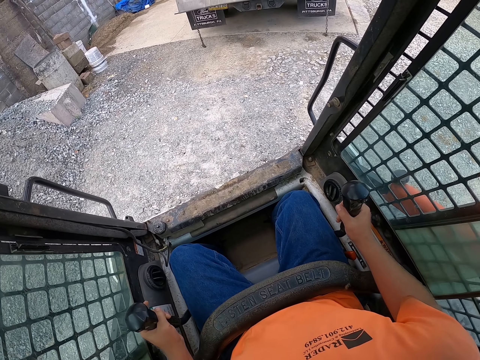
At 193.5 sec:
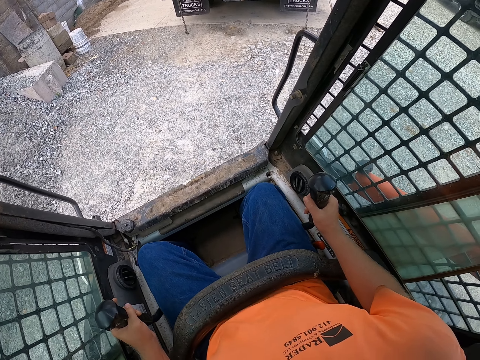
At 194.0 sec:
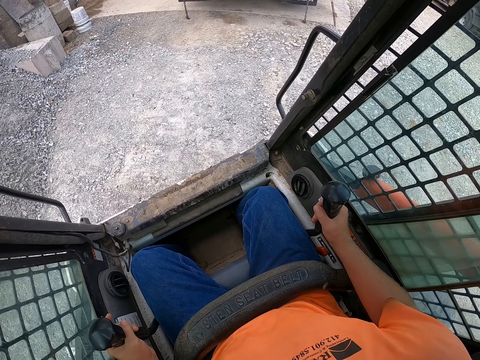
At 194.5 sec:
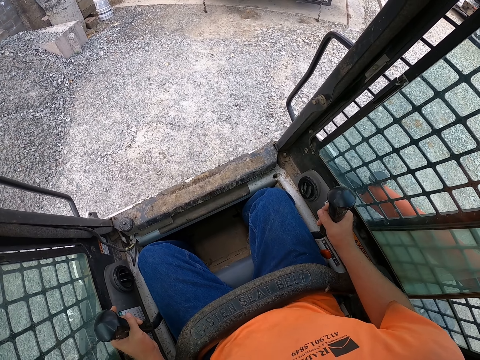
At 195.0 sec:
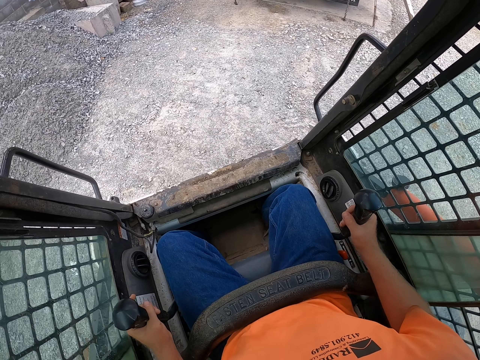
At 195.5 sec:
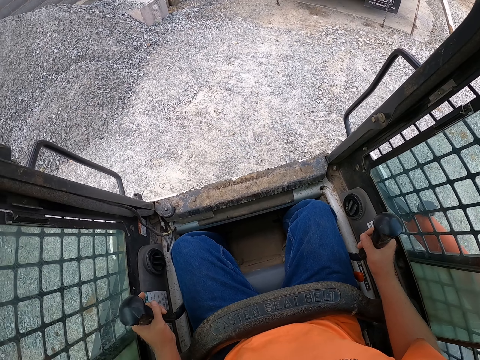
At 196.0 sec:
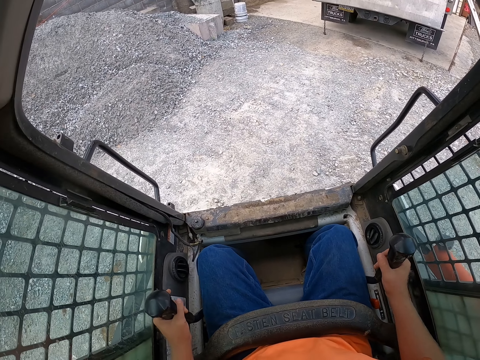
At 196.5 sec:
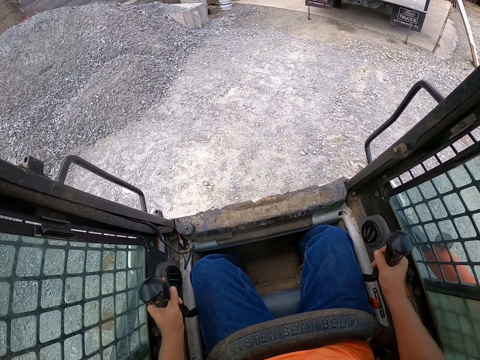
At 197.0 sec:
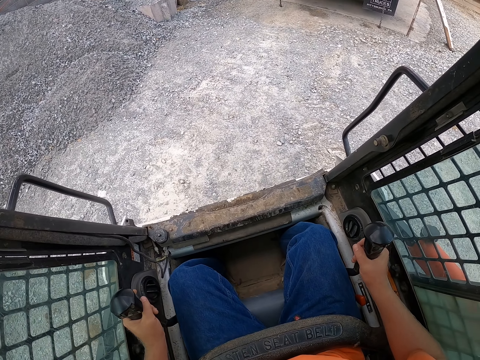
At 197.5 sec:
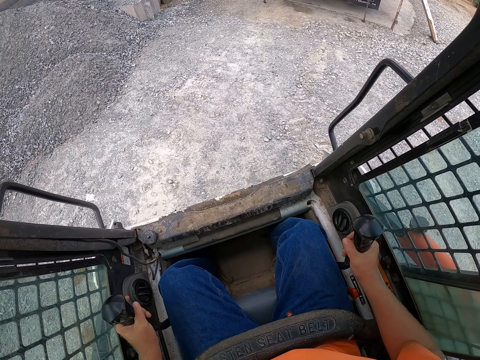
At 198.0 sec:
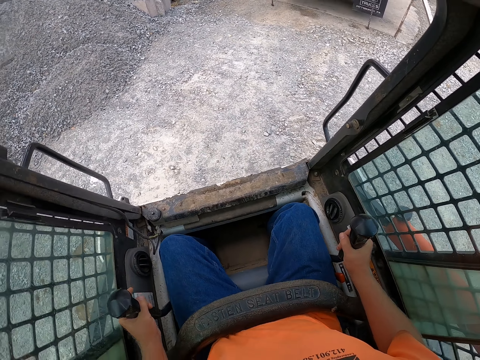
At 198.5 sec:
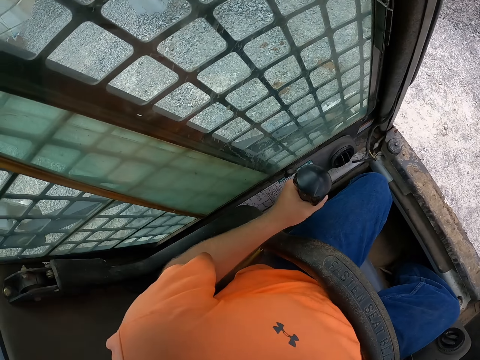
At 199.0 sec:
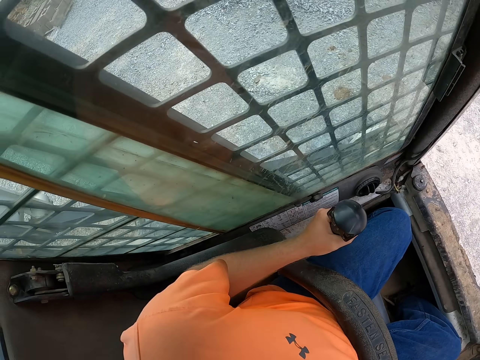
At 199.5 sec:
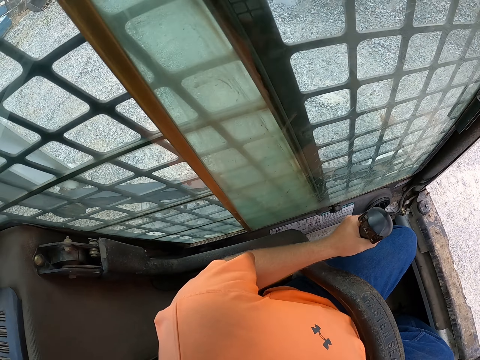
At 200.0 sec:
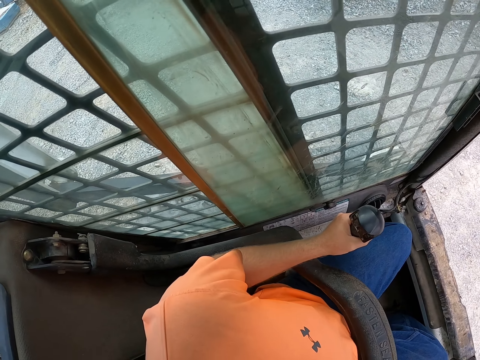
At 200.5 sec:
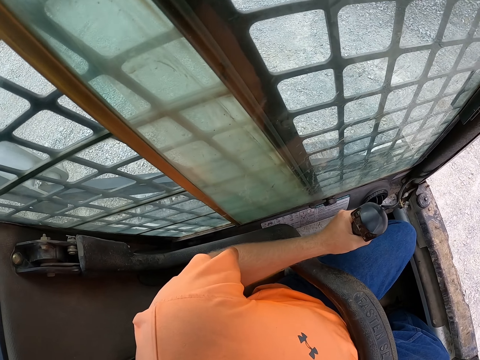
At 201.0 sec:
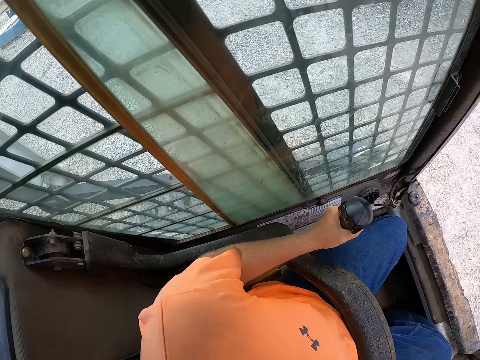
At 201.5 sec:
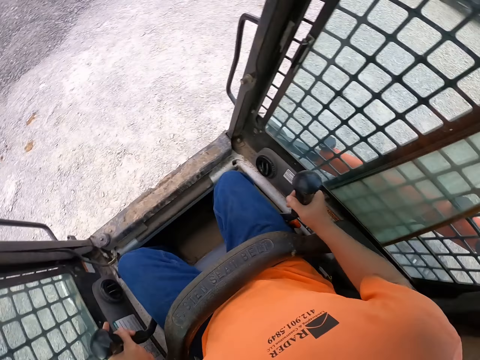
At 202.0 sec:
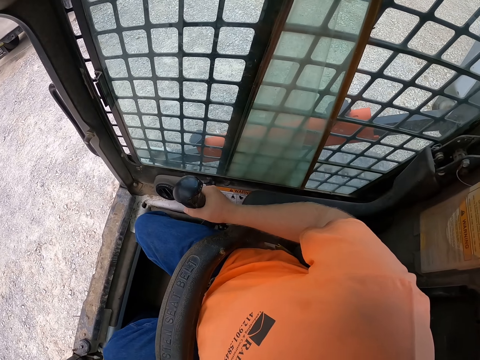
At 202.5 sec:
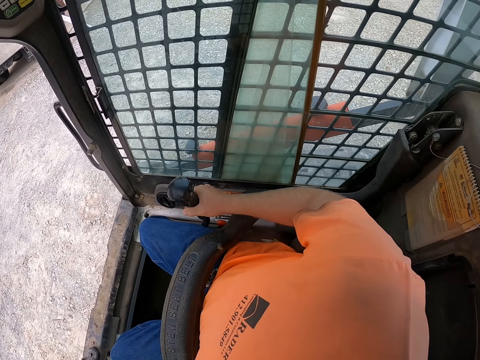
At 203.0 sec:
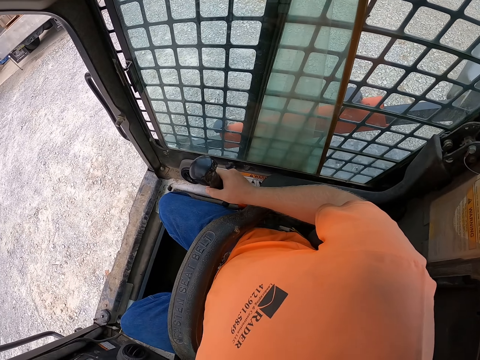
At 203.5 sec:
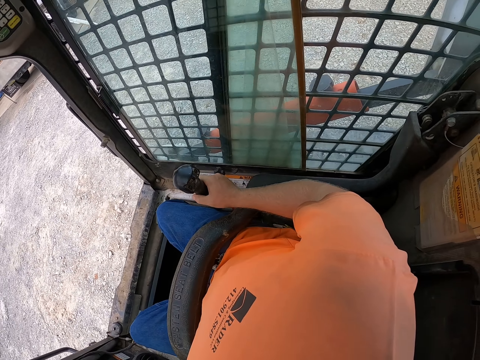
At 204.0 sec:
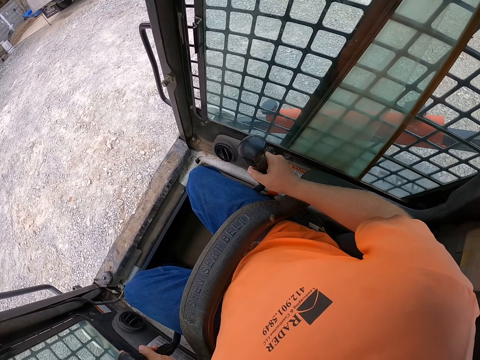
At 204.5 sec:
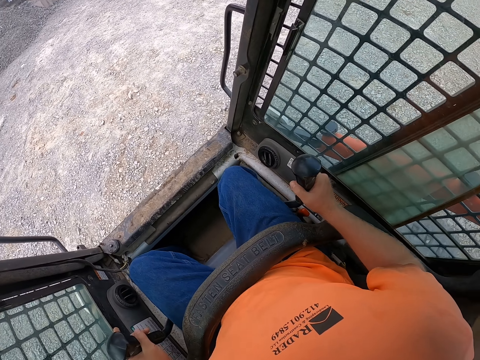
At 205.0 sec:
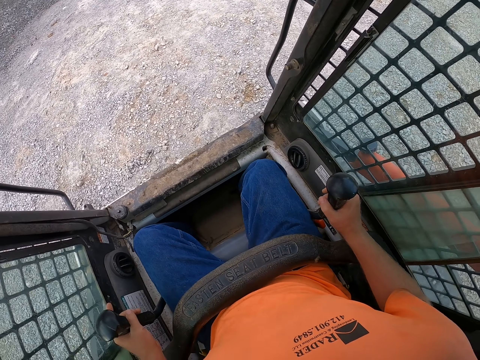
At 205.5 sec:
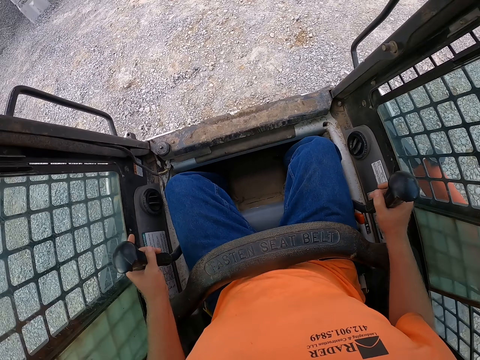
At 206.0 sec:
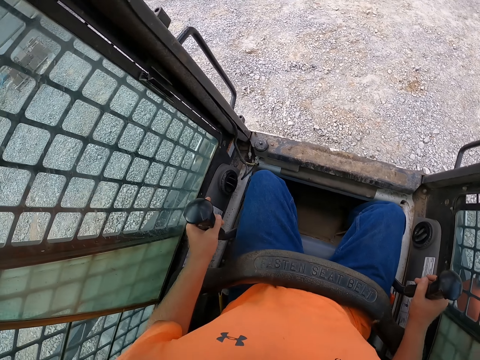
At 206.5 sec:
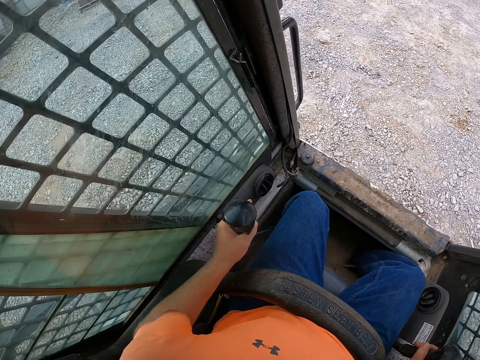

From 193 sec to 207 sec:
The camera wearer reverses the forklift.

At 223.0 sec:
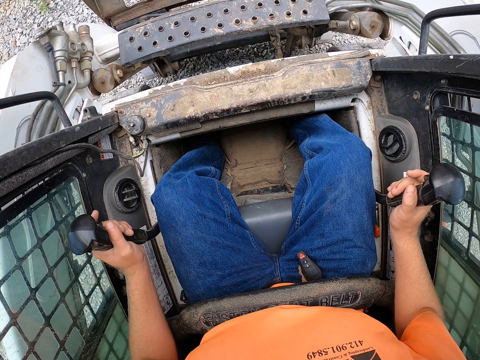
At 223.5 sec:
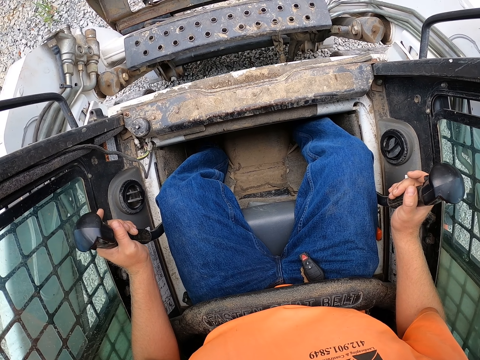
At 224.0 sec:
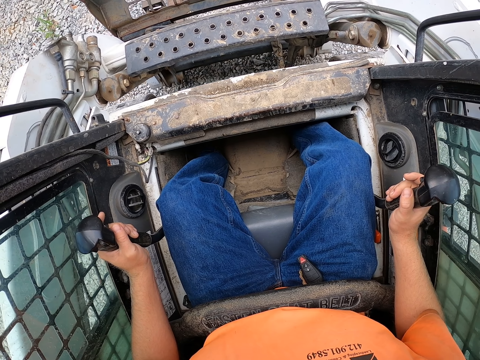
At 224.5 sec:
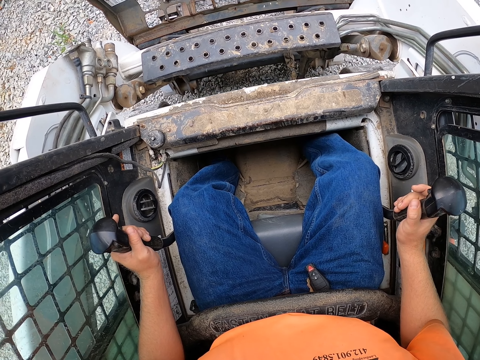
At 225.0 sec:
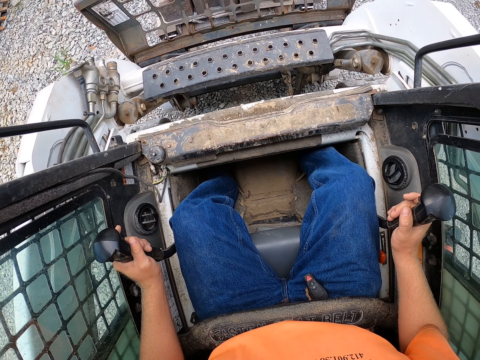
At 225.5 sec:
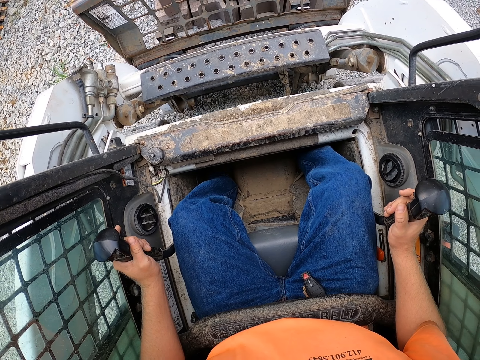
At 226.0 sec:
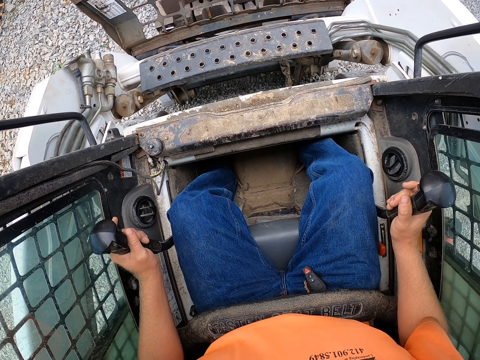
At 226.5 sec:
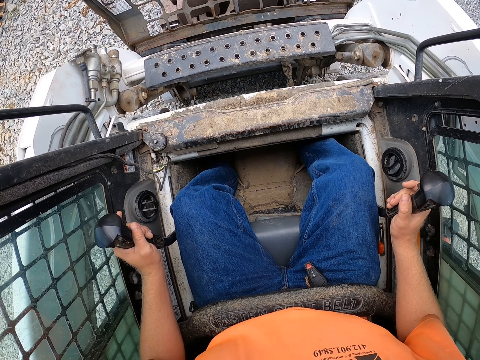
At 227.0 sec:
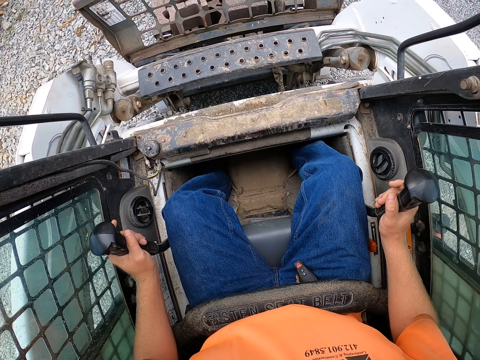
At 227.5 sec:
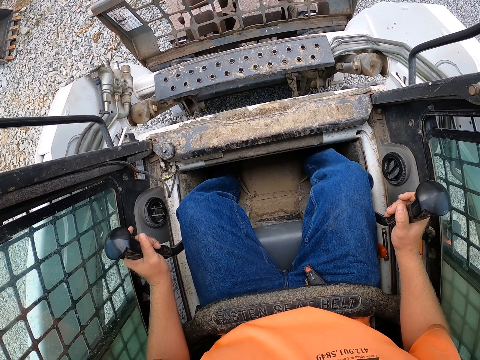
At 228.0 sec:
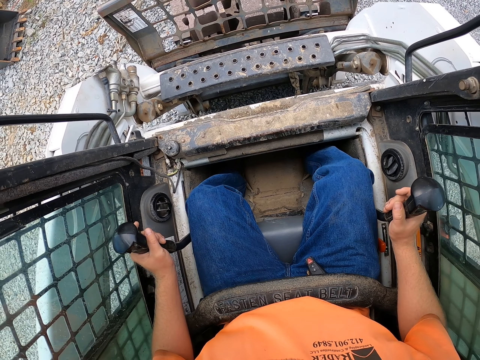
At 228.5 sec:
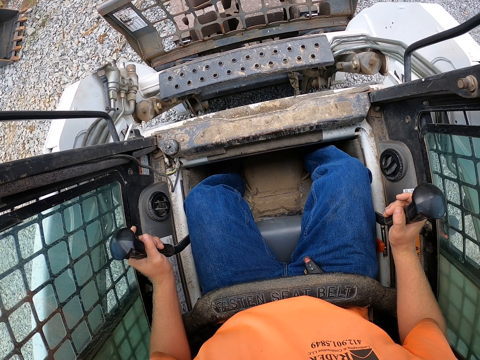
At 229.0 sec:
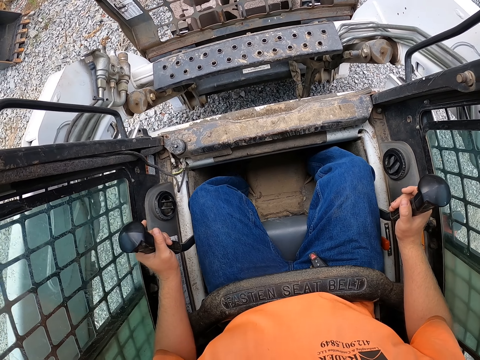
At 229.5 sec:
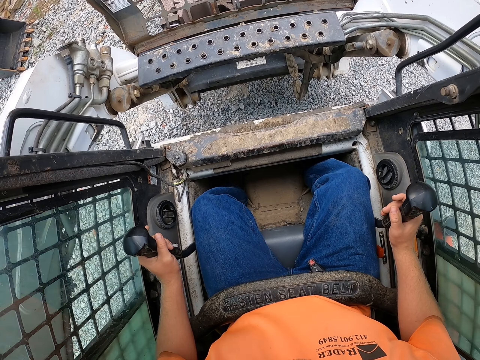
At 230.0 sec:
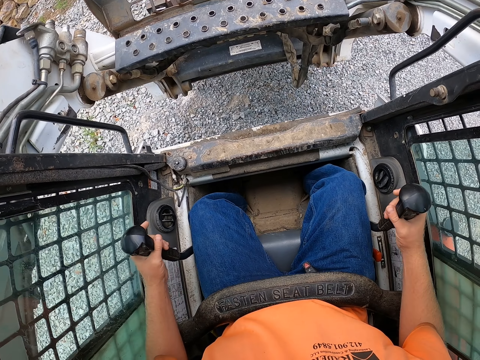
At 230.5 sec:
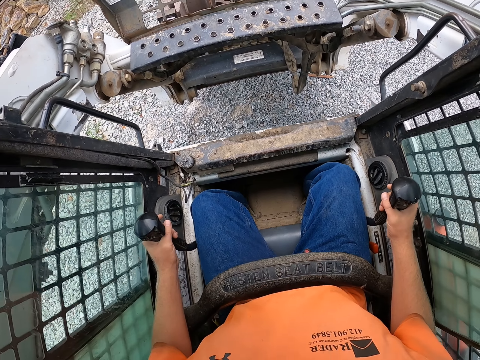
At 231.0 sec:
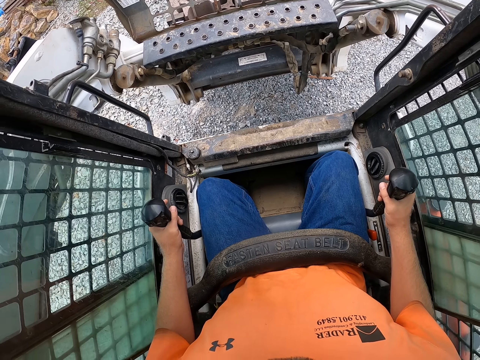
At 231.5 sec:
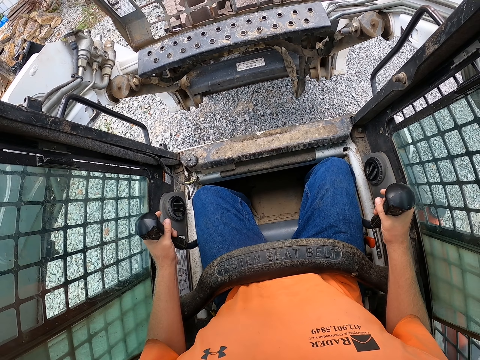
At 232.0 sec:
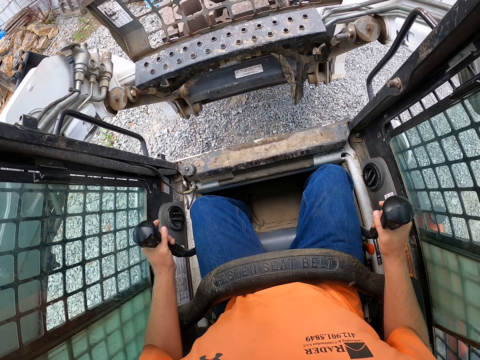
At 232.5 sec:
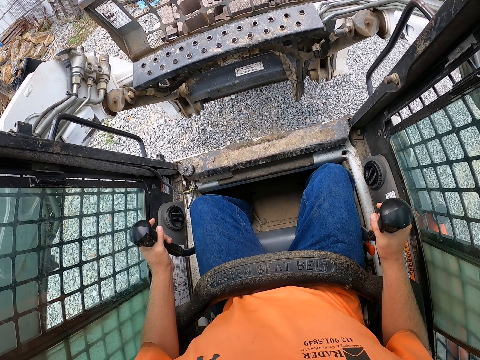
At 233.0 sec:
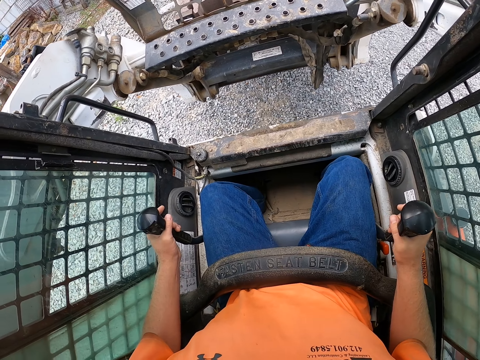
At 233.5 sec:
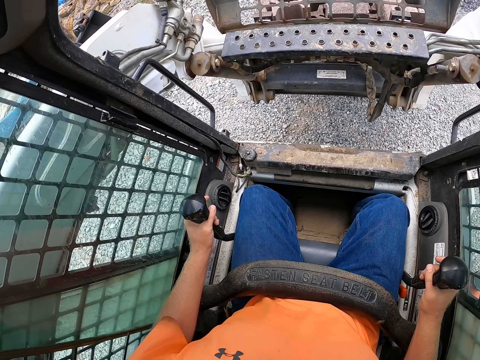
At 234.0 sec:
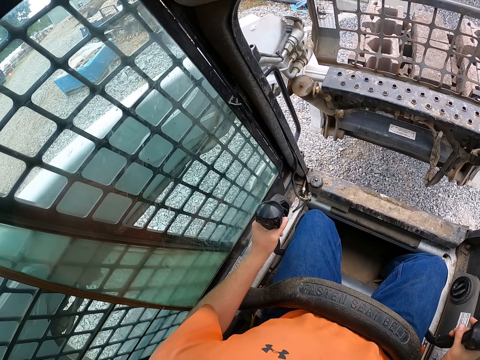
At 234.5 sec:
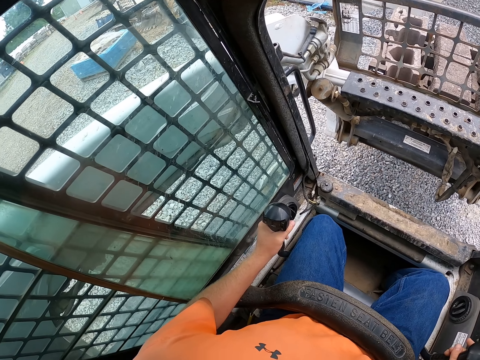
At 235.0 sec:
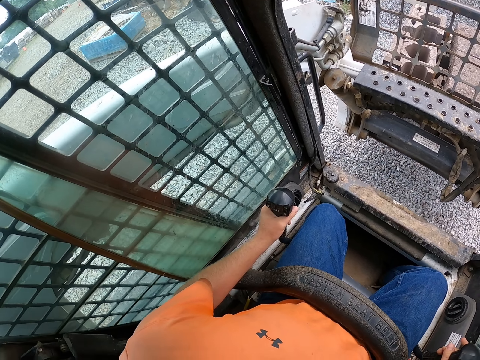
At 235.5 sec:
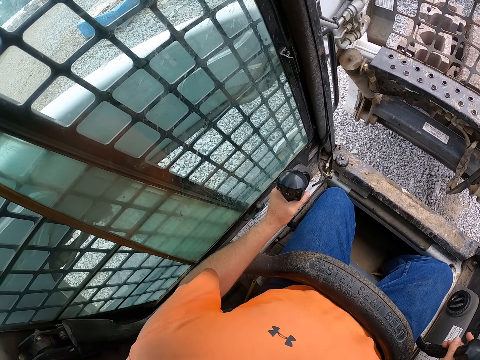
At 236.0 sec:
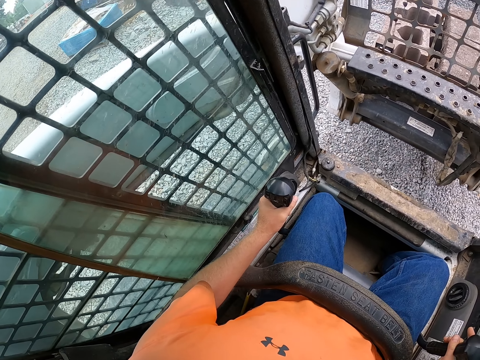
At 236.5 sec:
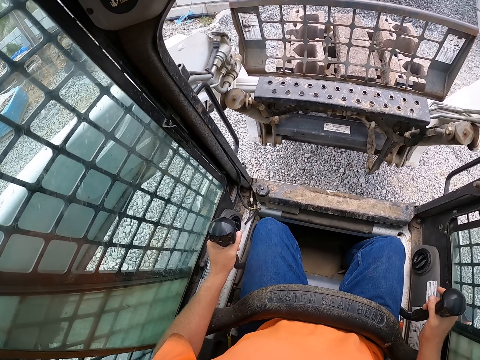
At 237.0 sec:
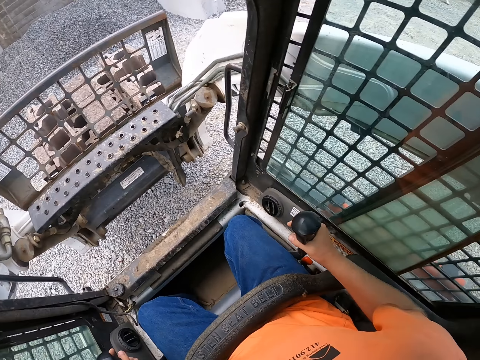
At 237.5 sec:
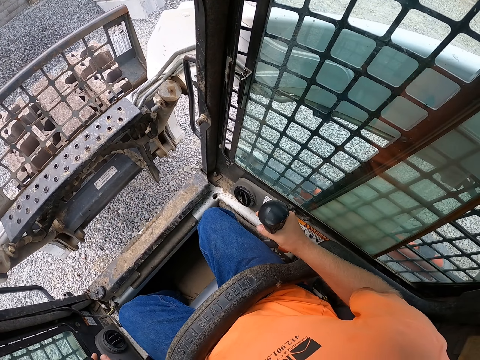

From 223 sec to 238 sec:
The camera wearer picks a pallet of bricks from the floor with the forks of the forklift. They pick the bricks with the forklift.
